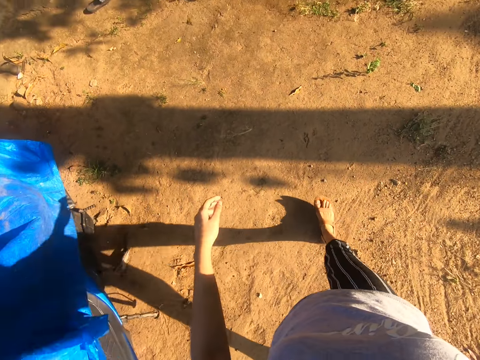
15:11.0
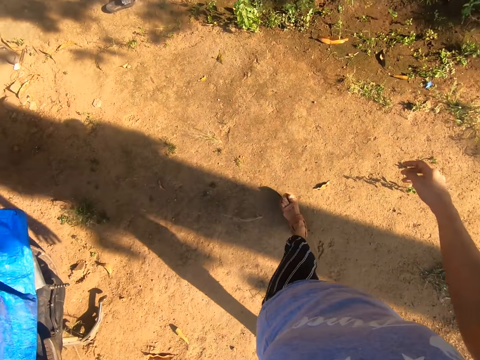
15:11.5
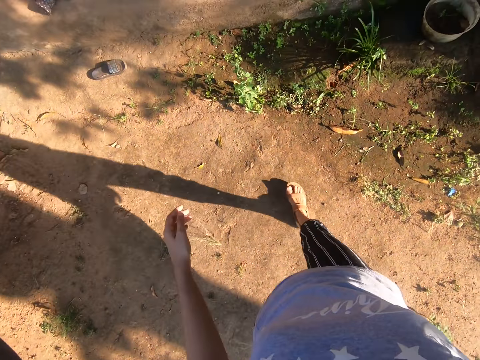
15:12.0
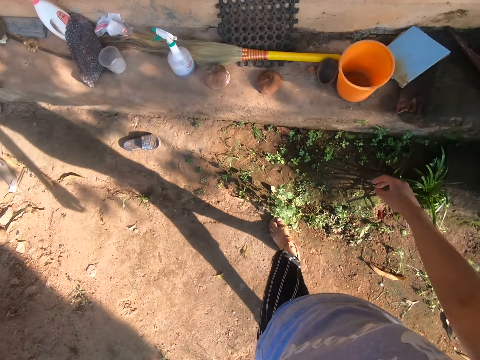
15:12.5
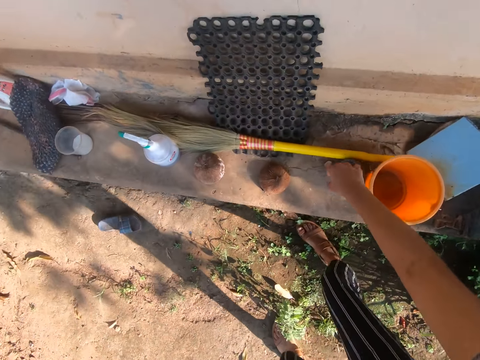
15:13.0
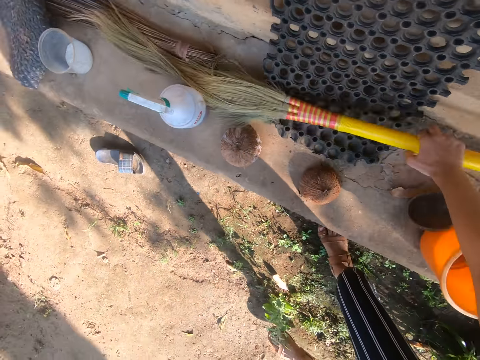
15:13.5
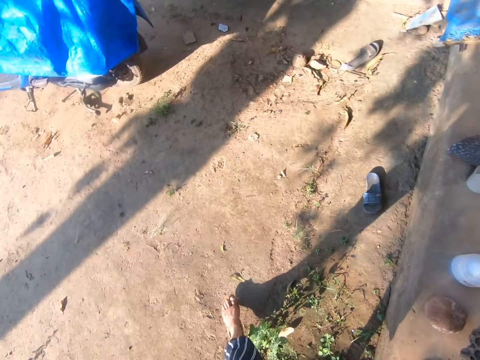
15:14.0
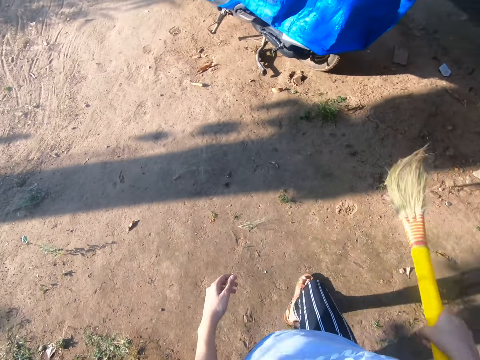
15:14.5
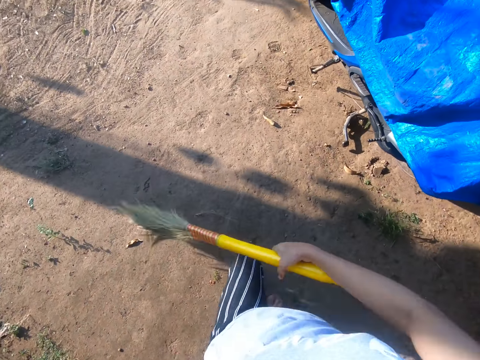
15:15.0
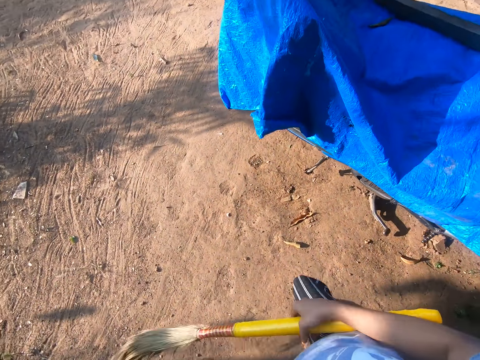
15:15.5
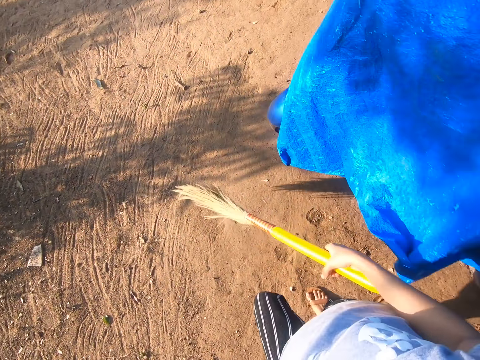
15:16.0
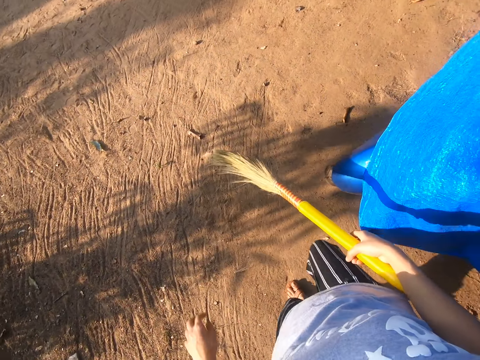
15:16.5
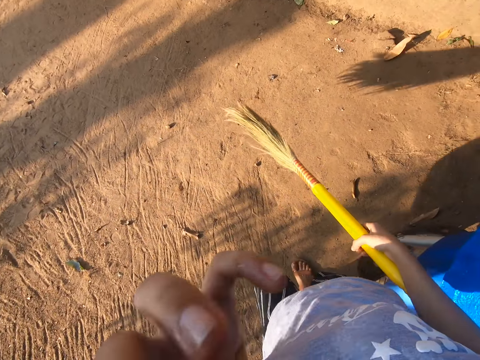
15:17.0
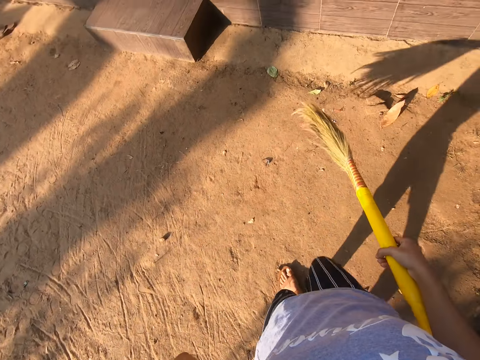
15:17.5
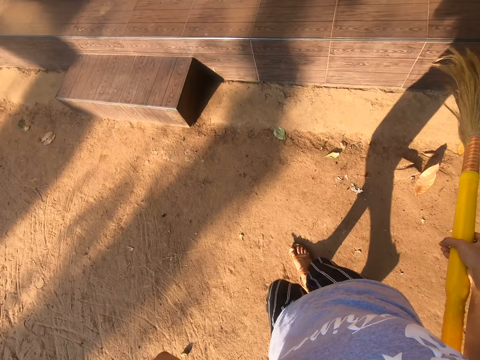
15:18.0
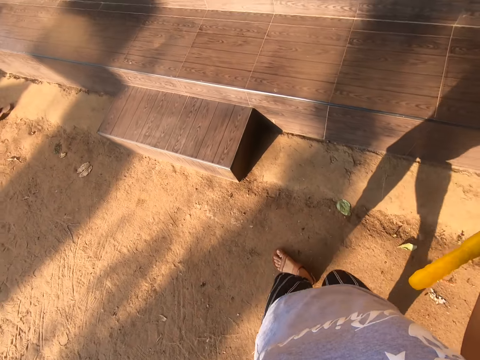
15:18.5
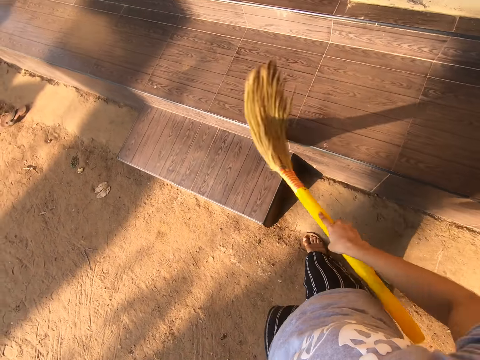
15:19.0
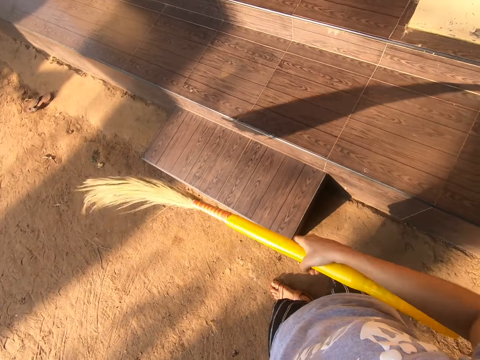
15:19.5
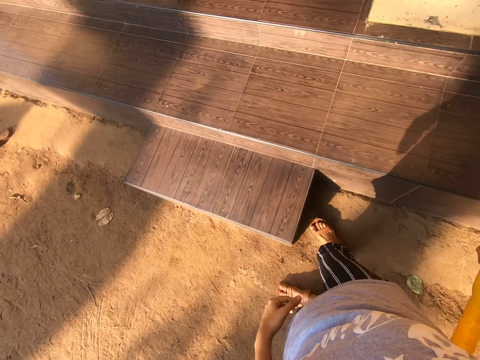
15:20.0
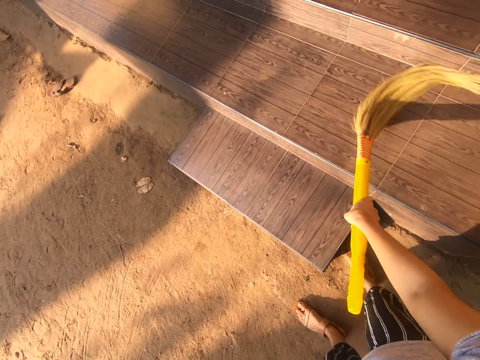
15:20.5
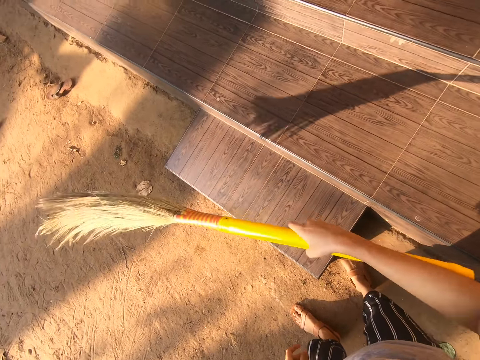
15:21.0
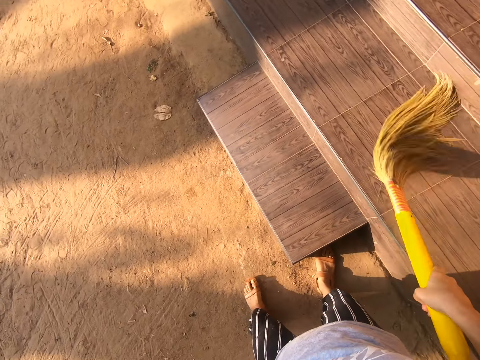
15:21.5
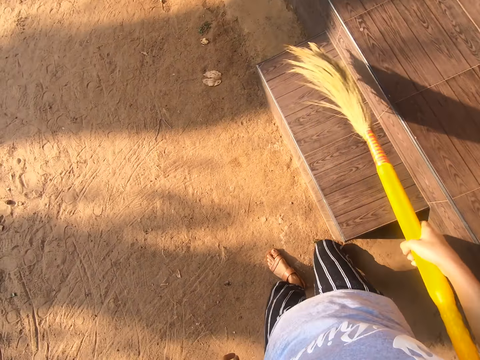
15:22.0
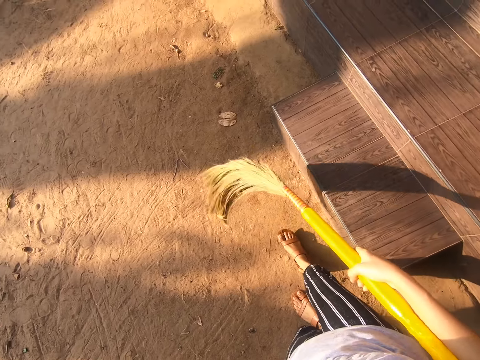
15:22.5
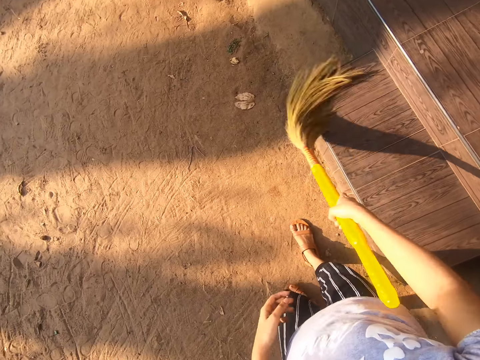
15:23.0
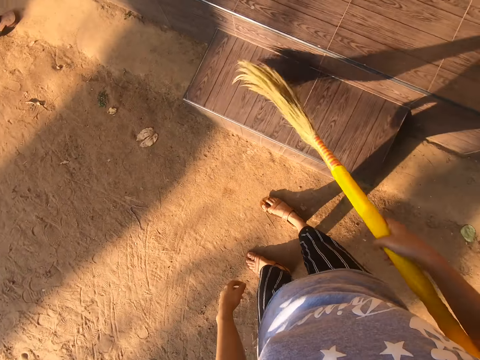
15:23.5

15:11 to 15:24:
The camera wearer picks up the broom with the right hand. They walk around the area. They move the left hand. They sweep the veranda with the broom.

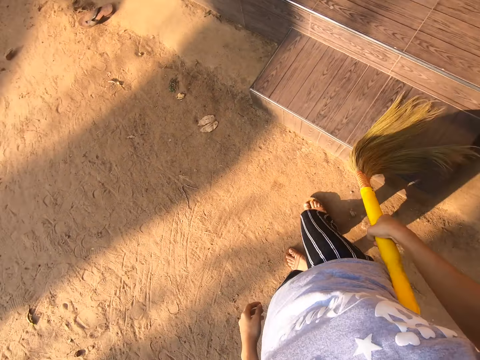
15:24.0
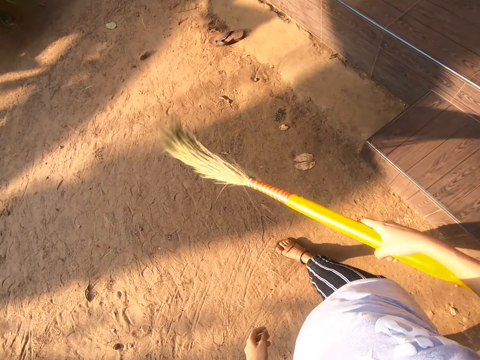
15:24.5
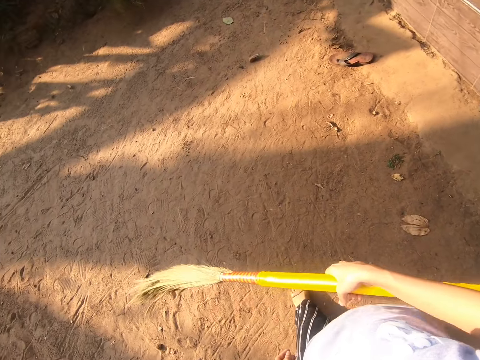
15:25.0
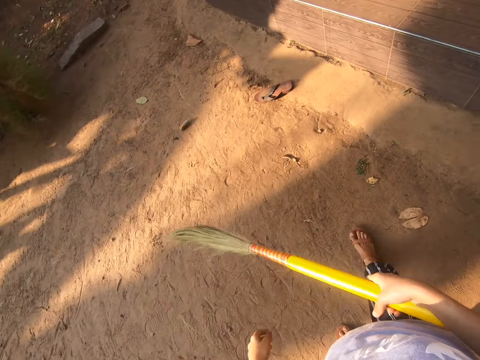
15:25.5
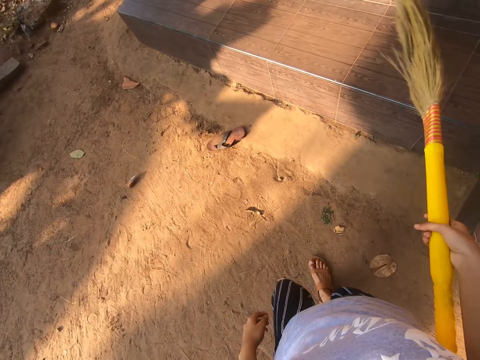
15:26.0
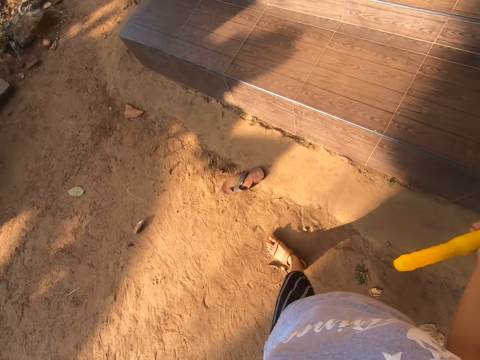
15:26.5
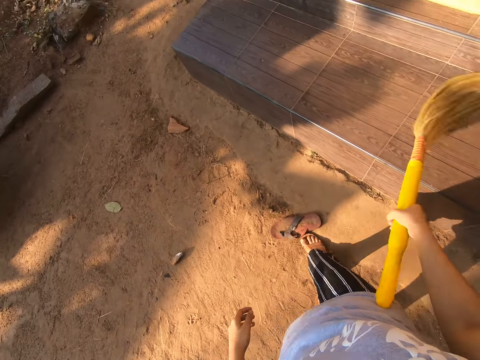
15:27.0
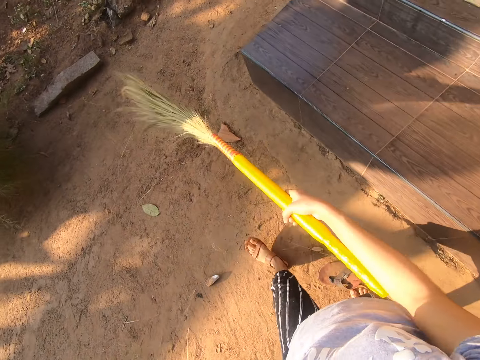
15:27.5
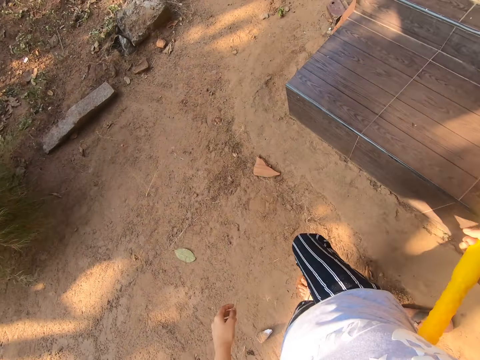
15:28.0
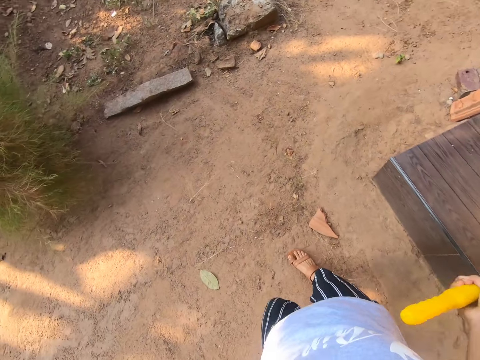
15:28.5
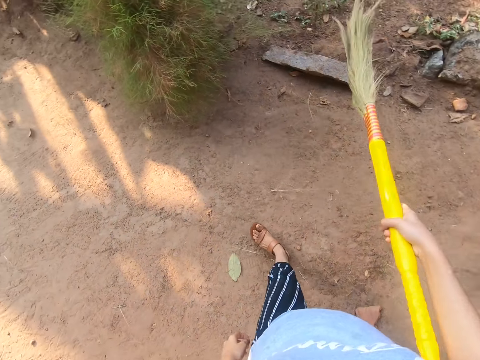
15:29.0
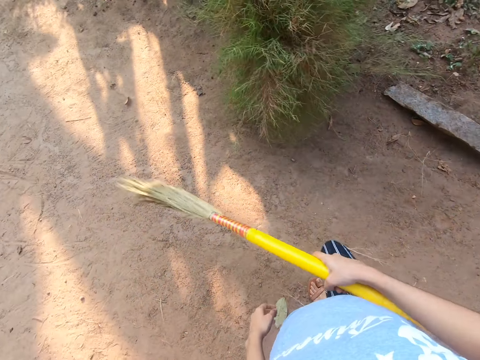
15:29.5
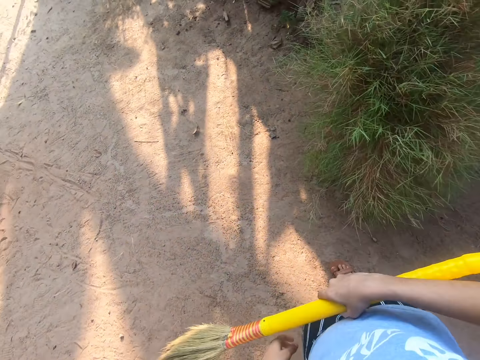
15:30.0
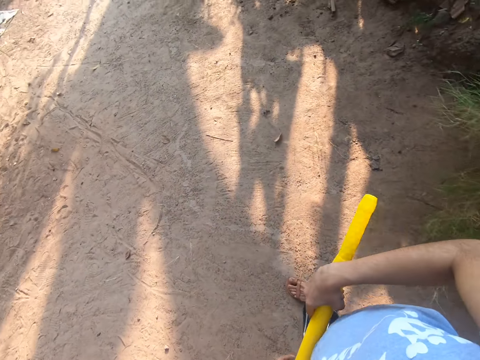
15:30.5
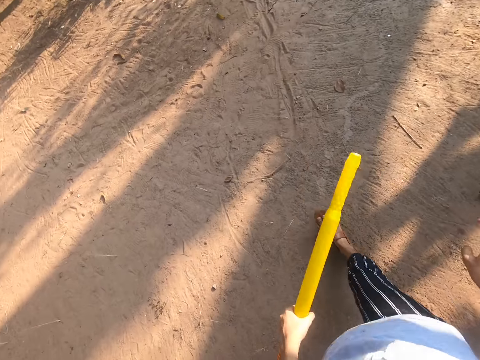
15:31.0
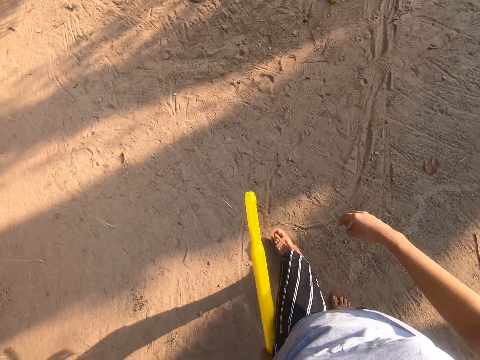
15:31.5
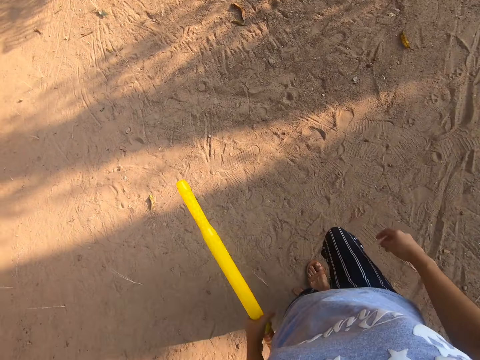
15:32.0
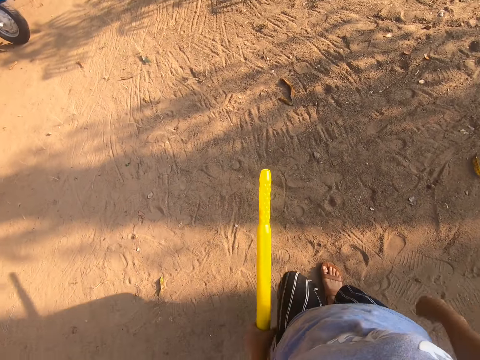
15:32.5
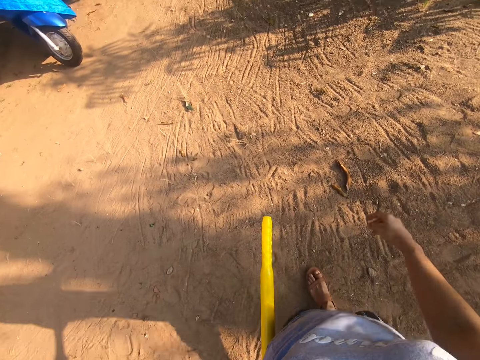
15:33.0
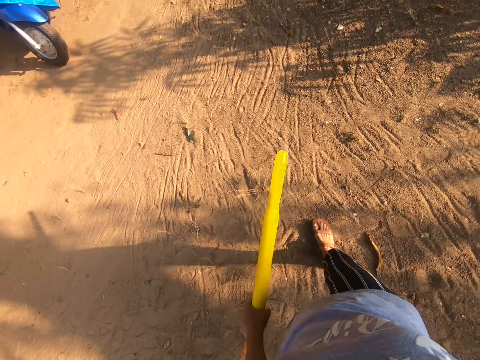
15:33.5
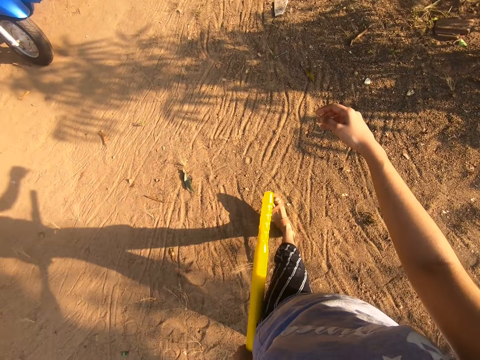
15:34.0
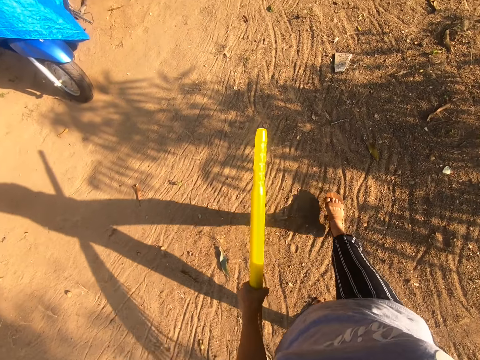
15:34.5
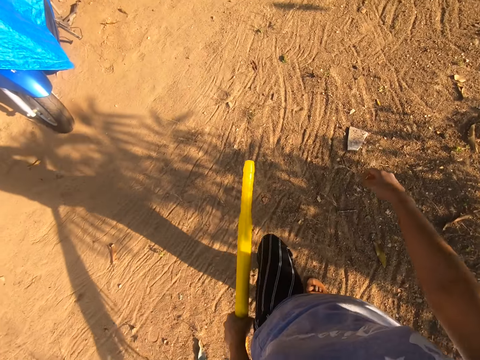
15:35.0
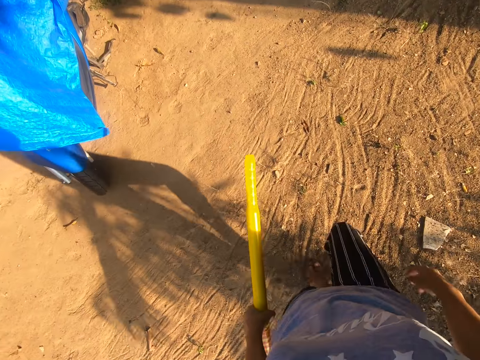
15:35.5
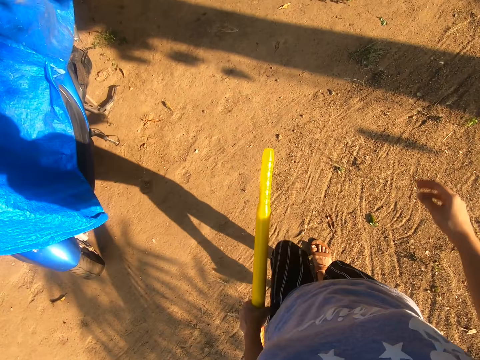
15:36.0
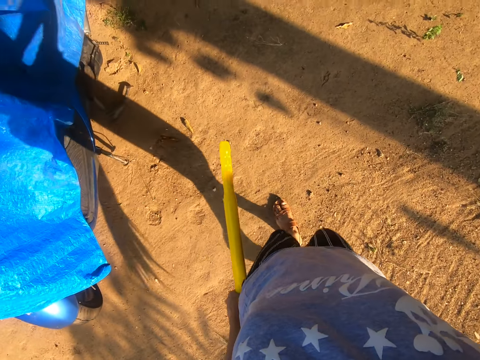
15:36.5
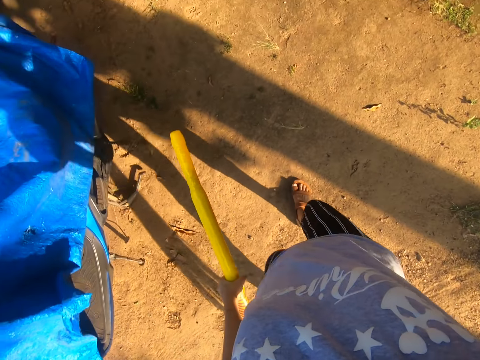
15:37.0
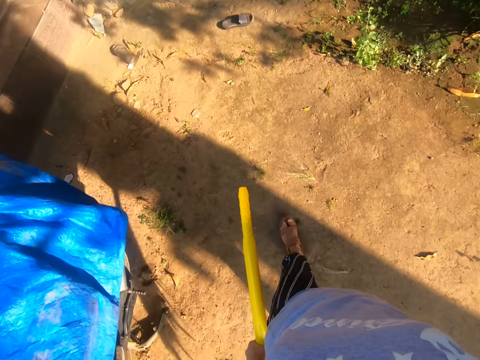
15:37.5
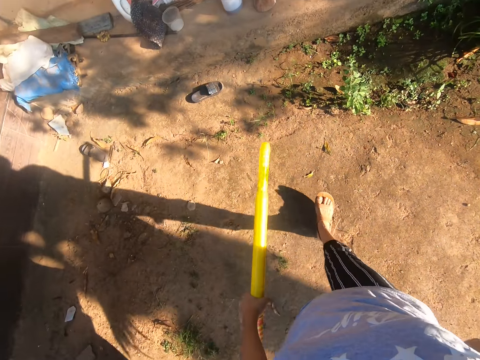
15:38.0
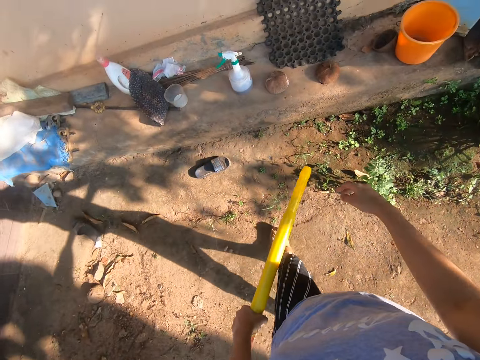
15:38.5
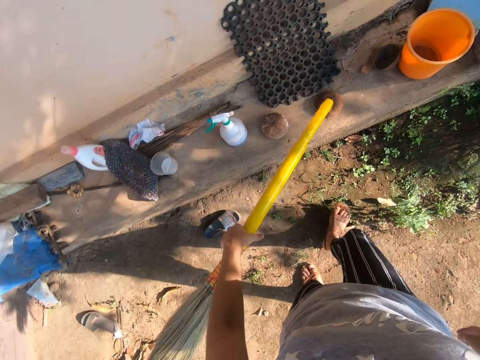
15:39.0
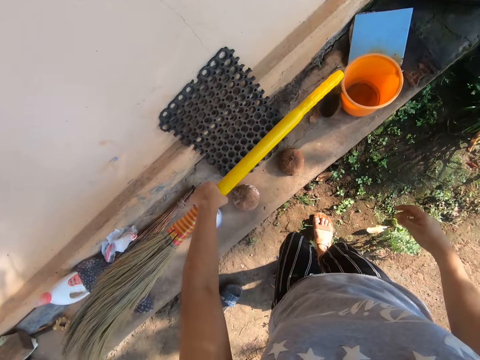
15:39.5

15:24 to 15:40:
The camera wearer moves a bit. They sweep the veranda with the broom. They hold the broom with both hands. They hold the broom with the left hand. They walk around the area. They move the right hand. They walk around the area.
